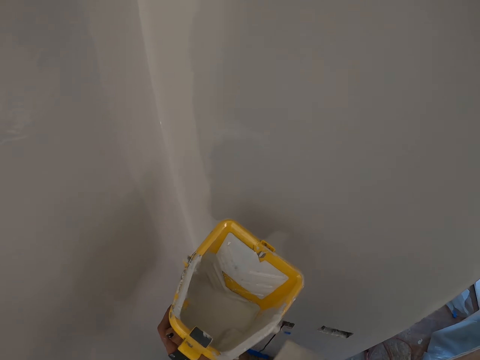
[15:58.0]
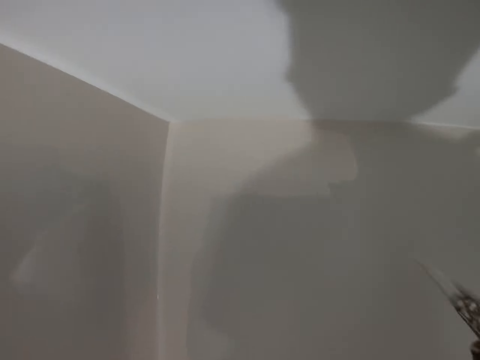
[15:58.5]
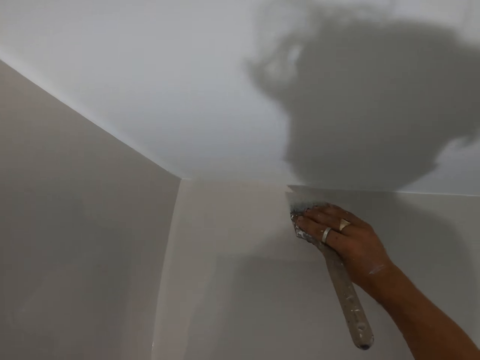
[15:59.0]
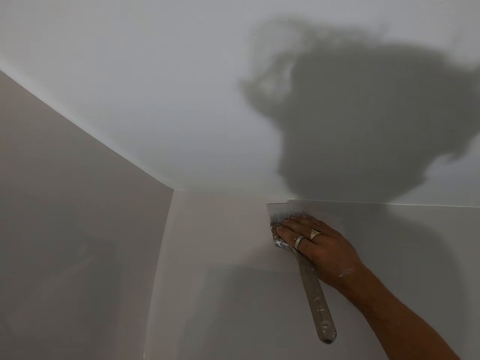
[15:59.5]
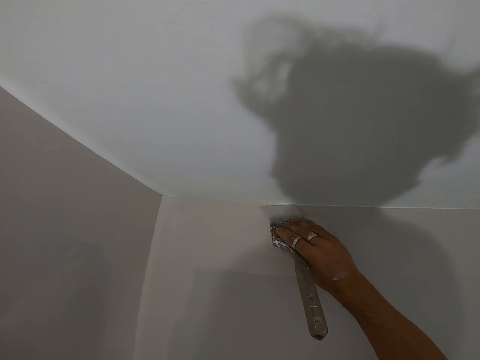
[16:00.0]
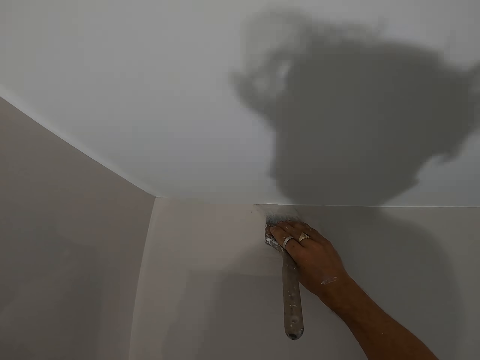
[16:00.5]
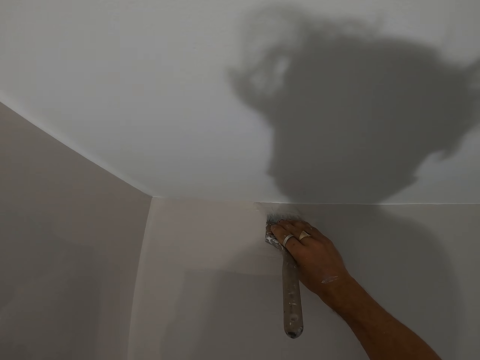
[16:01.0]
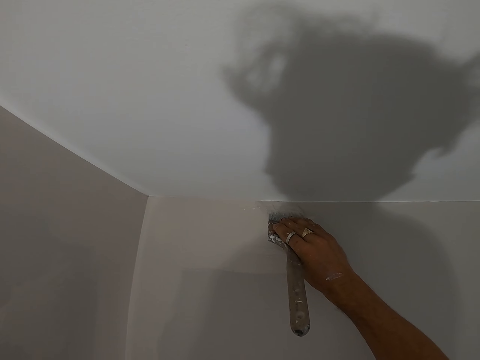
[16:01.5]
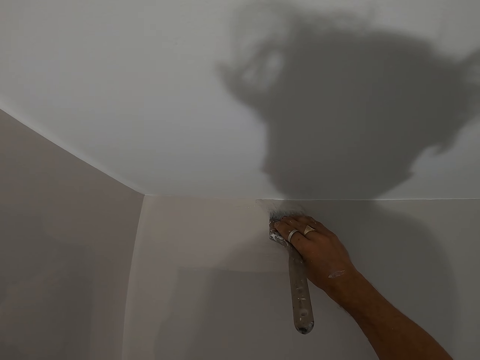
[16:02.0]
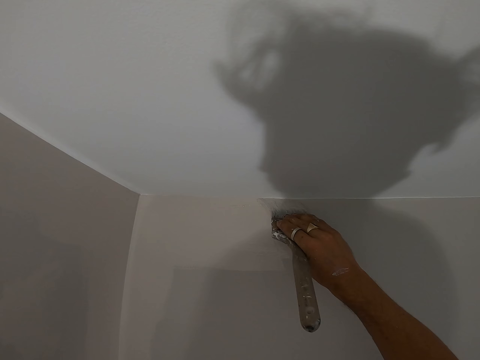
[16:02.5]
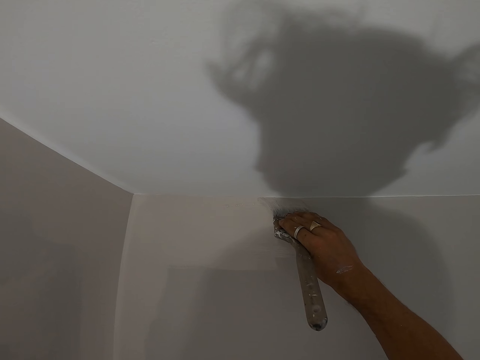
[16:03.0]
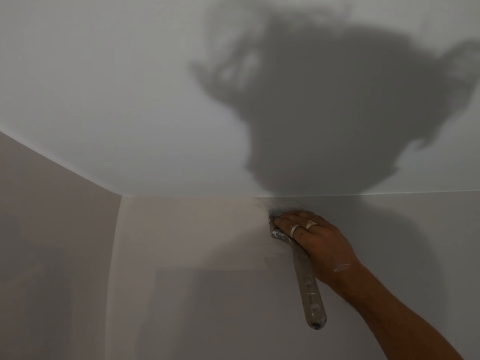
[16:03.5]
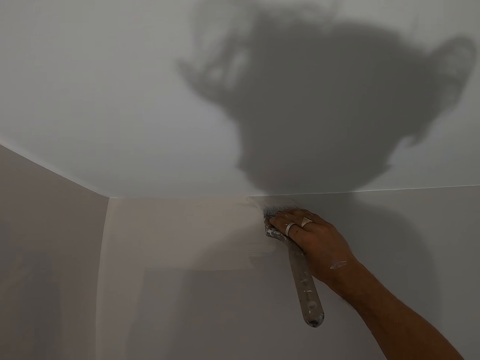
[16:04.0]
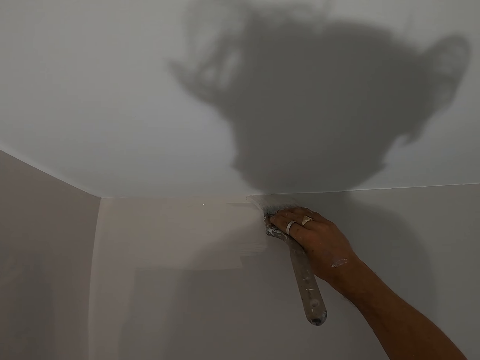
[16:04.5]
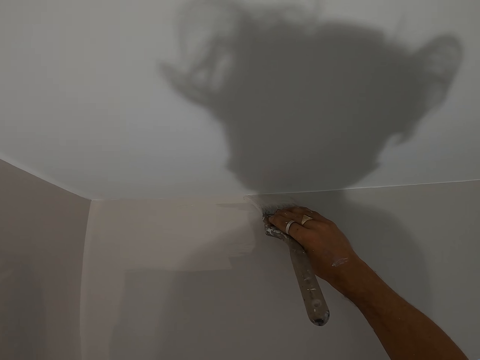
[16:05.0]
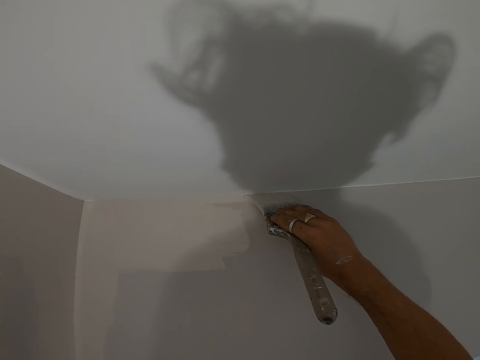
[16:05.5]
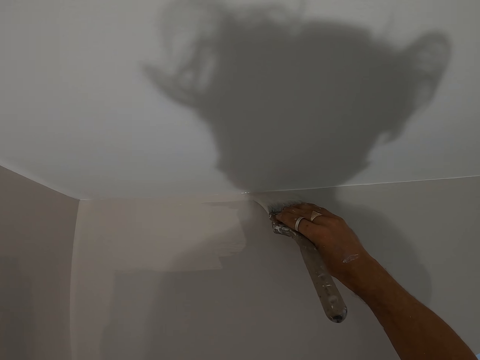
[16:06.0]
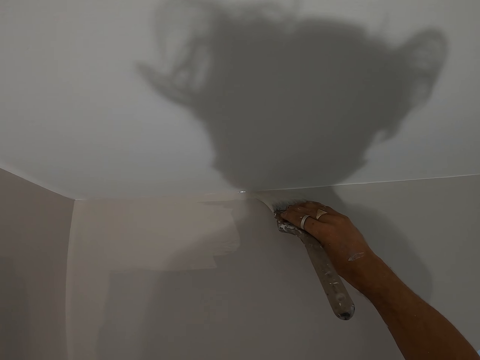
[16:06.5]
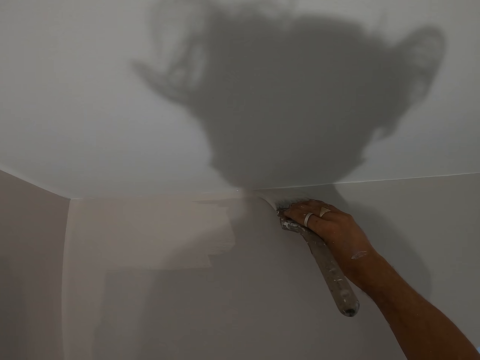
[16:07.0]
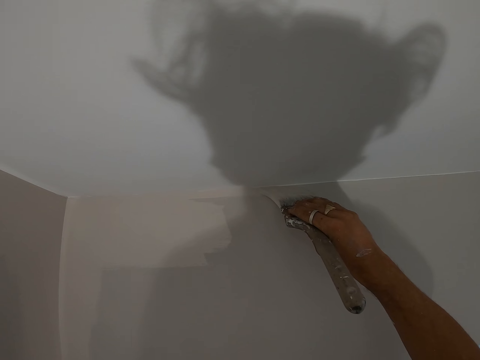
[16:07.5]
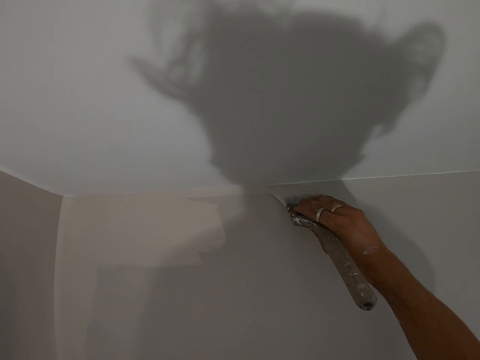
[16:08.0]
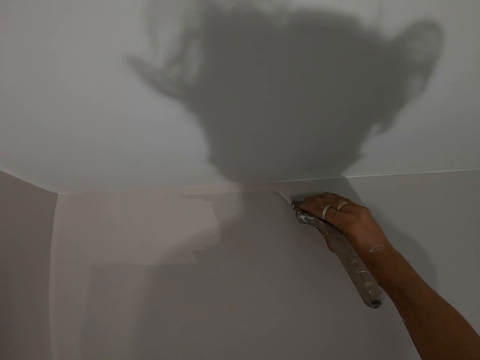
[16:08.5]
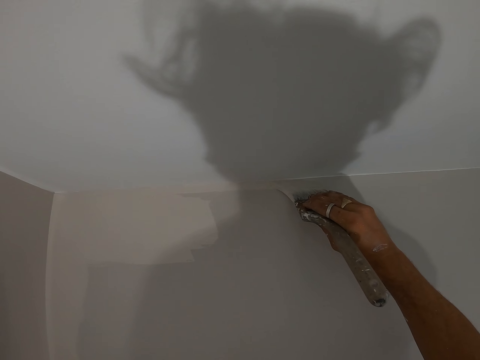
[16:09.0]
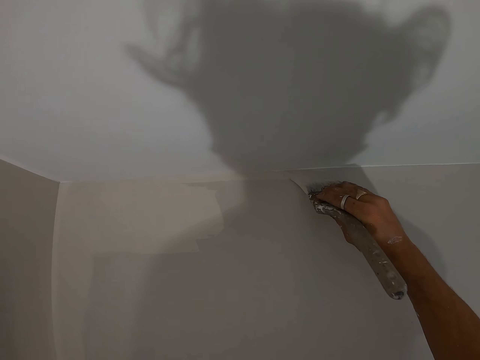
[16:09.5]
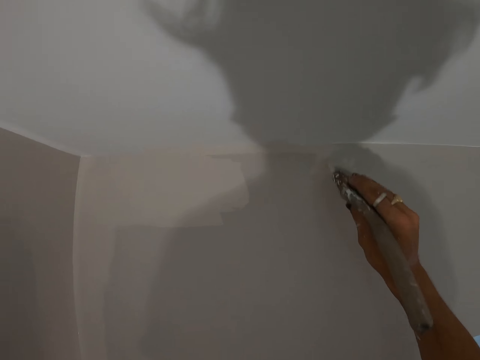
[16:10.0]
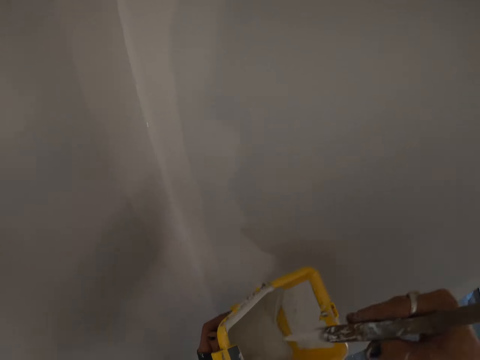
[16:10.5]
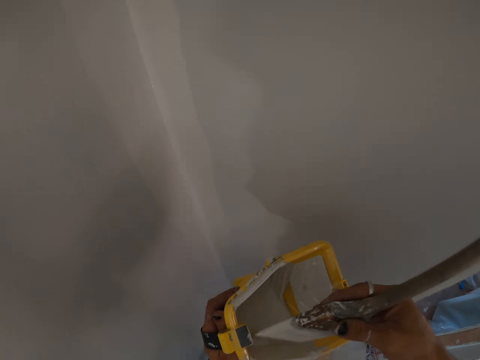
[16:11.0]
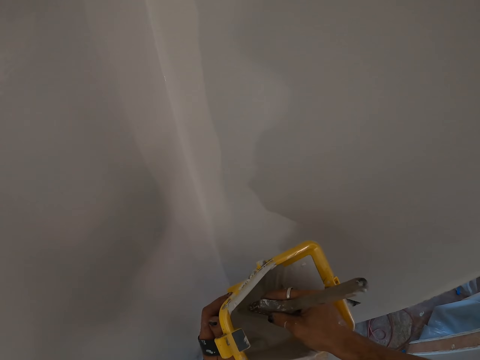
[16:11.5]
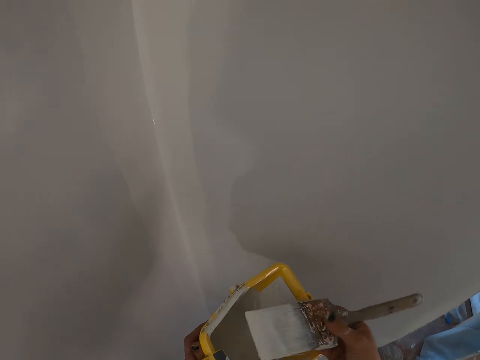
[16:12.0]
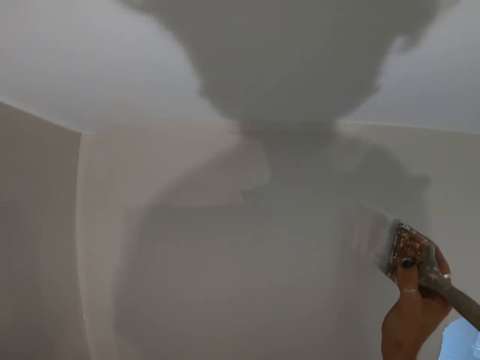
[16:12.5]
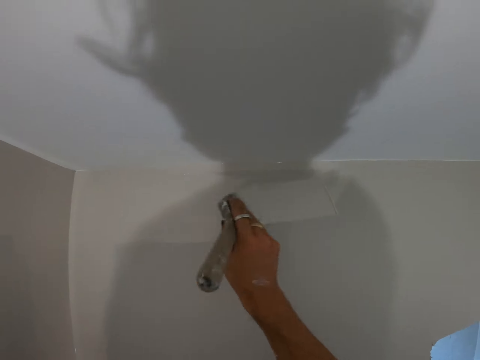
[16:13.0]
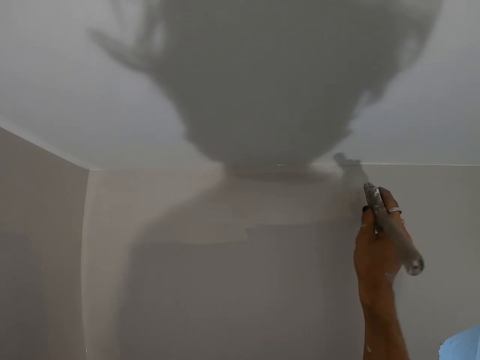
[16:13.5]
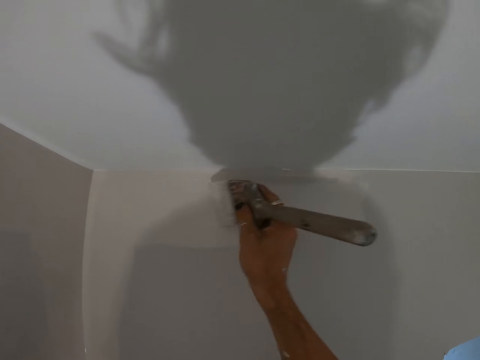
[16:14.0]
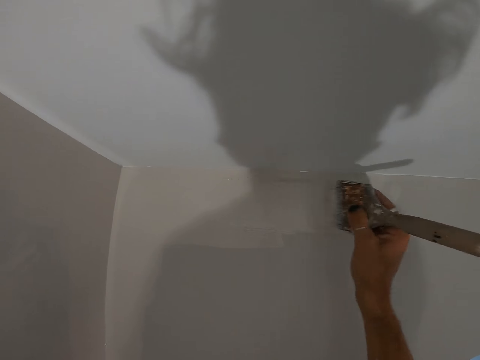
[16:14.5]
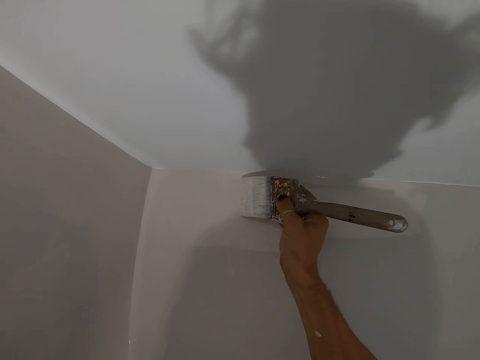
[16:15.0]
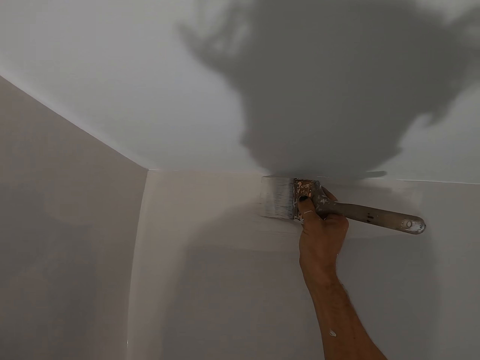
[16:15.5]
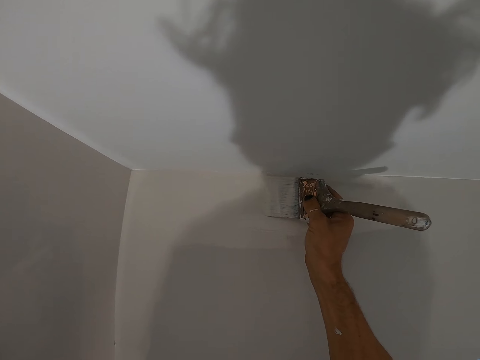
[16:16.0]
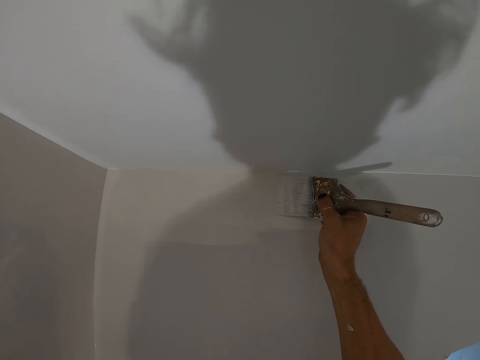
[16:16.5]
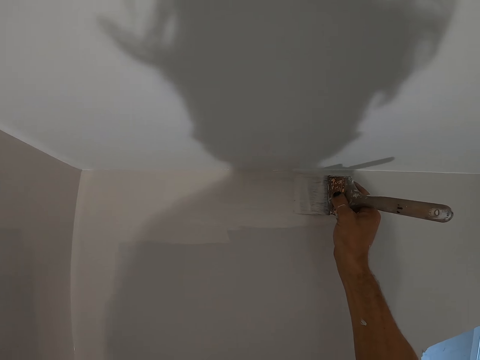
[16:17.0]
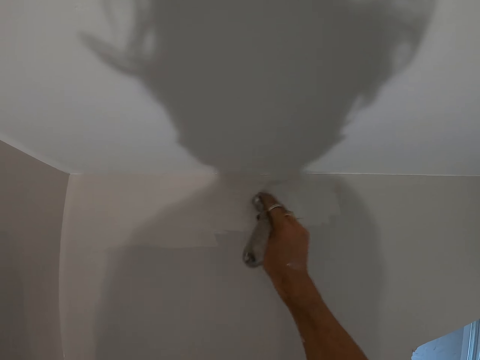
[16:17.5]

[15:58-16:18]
The camera wearer wipes the excess paint on the paint bucket. They paint the wall with the paint brush. They dip the paint brush in the paint bucket. They paint the wall with the paint brush.

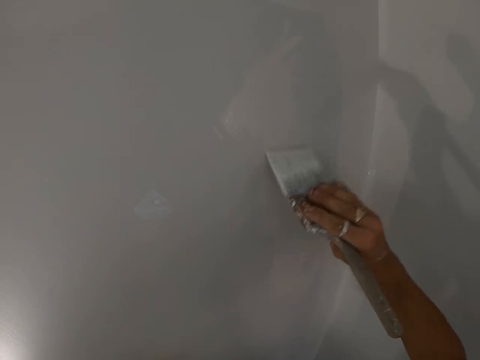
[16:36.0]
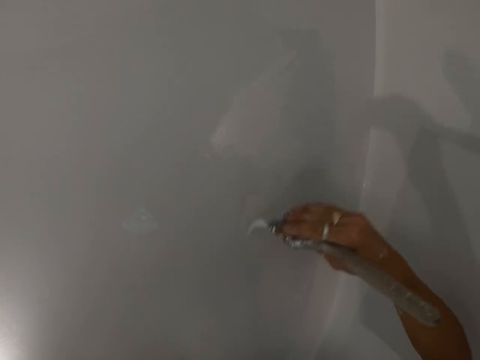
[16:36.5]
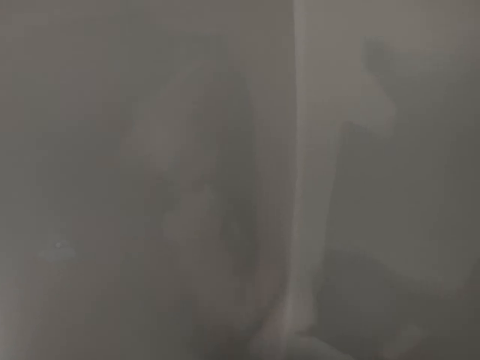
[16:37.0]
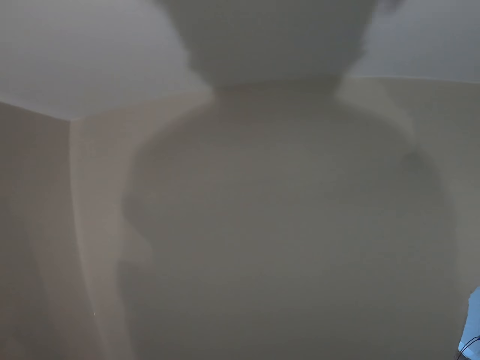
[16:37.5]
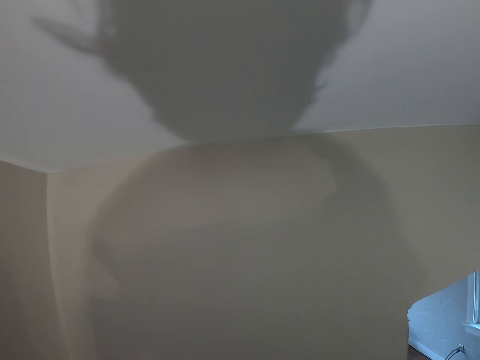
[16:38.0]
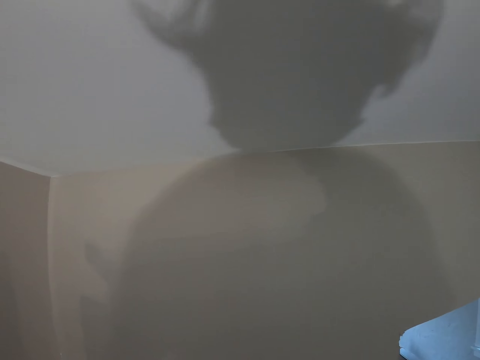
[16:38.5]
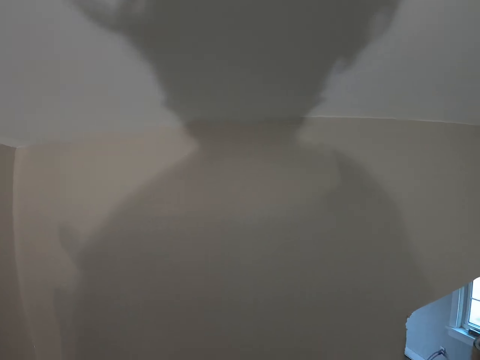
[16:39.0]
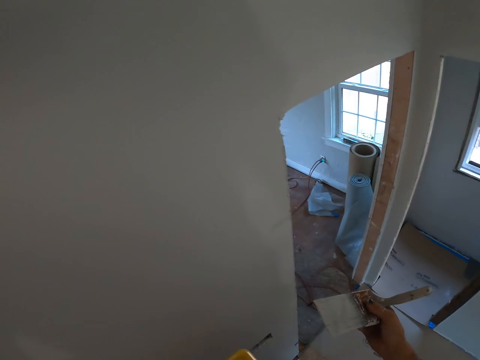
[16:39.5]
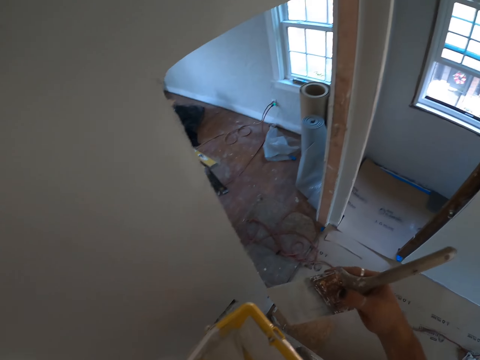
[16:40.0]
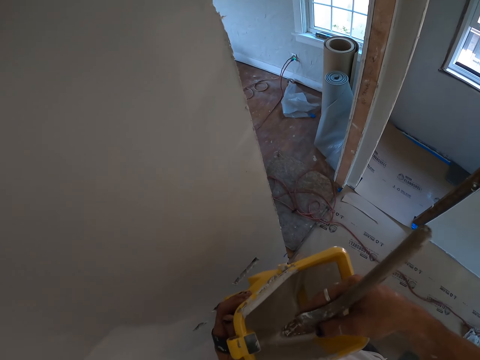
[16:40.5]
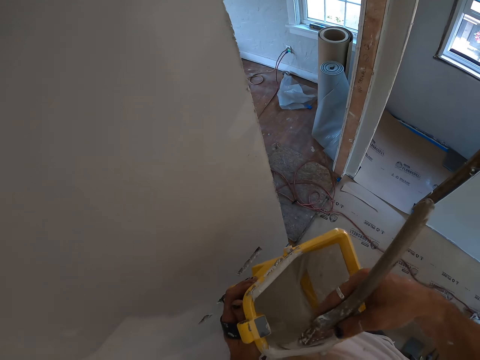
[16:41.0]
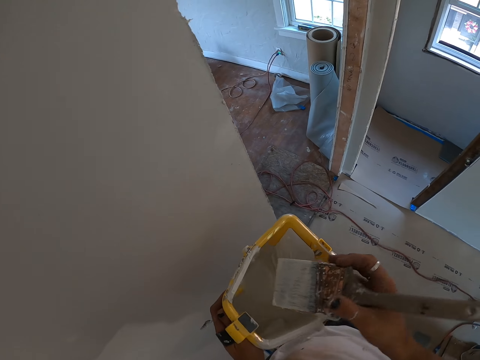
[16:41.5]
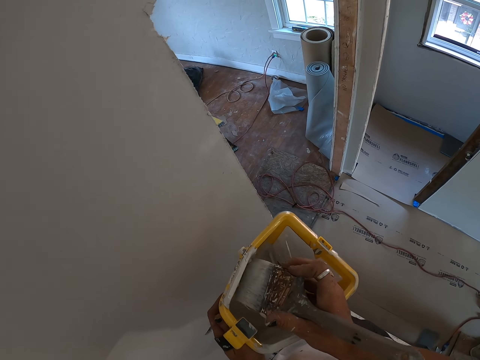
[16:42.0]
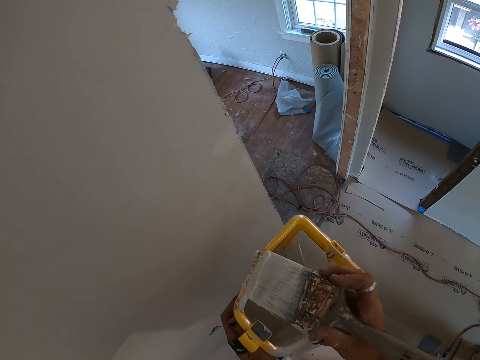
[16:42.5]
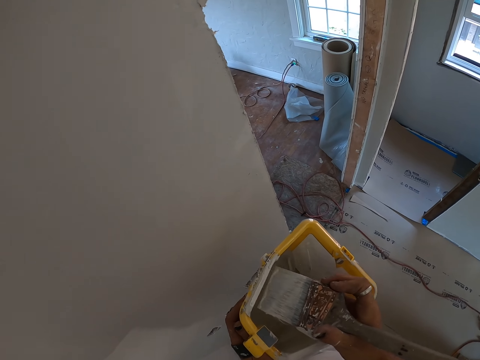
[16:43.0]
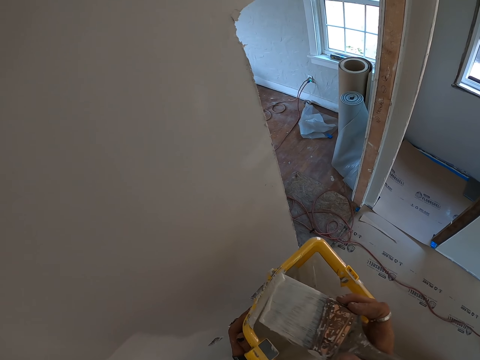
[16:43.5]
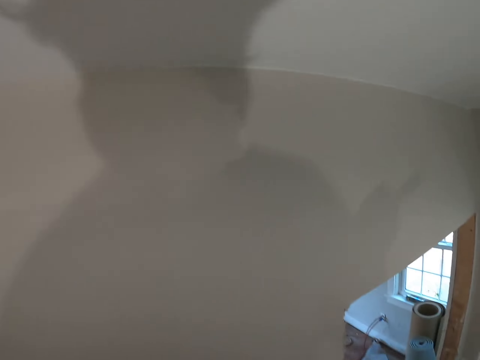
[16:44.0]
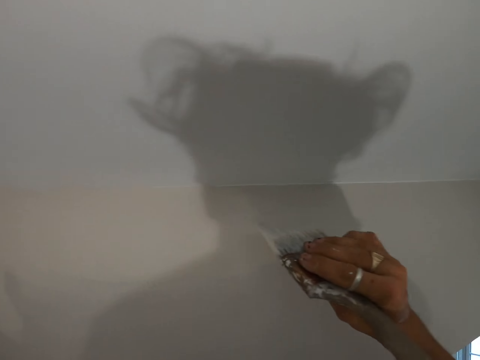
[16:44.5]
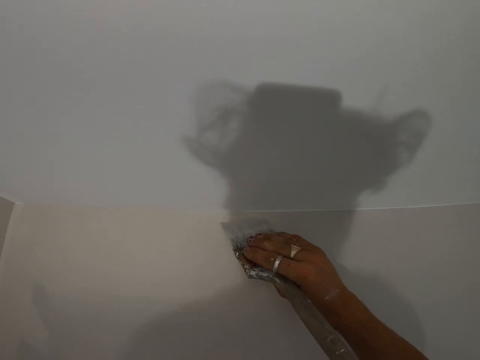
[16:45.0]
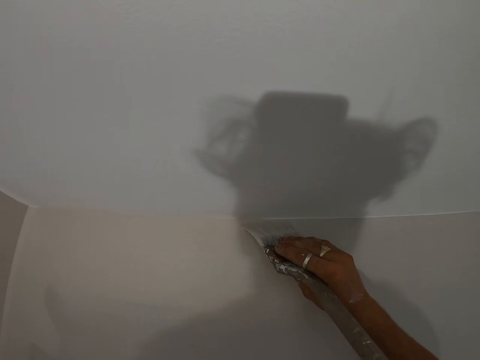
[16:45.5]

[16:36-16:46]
The camera wearer turns around the room. They dip the paint brush in the paint bucket. They paint the wall with the paint brush.
